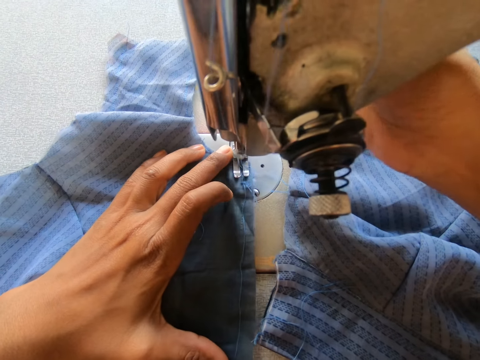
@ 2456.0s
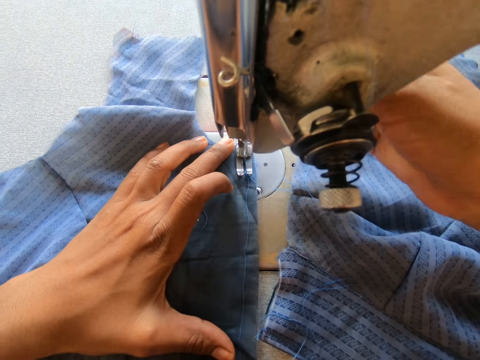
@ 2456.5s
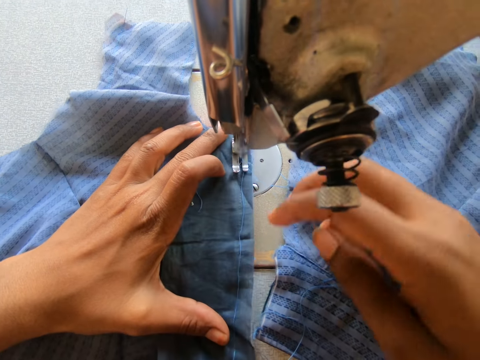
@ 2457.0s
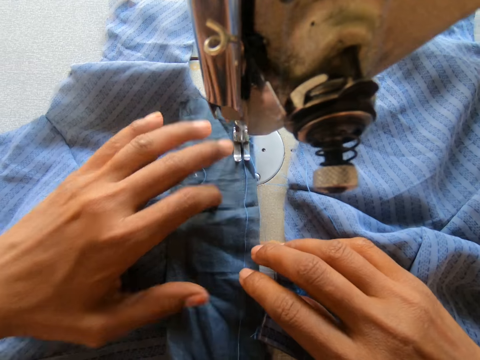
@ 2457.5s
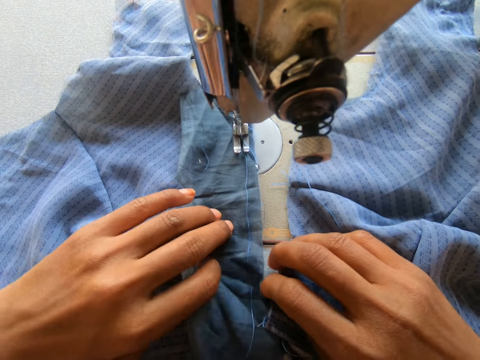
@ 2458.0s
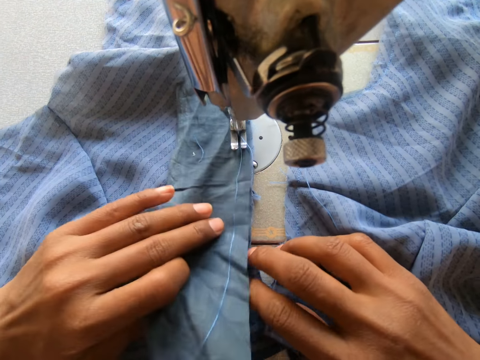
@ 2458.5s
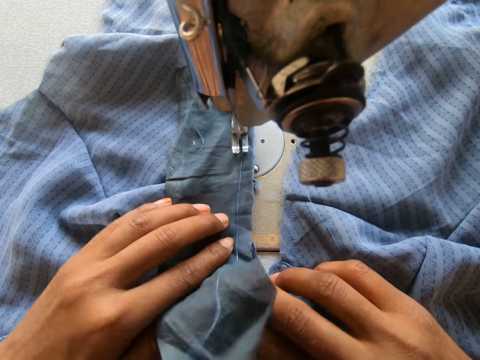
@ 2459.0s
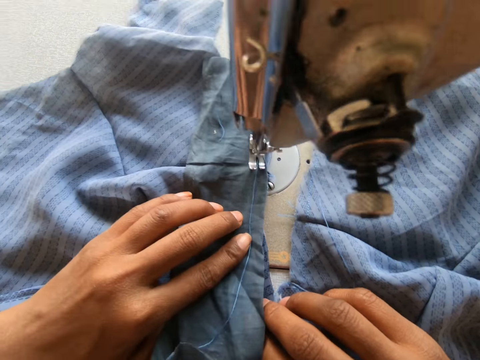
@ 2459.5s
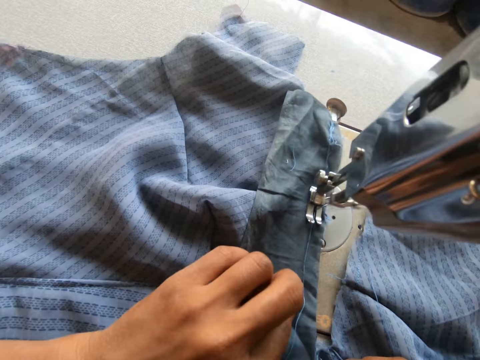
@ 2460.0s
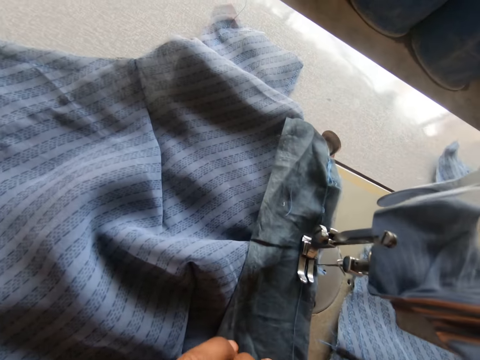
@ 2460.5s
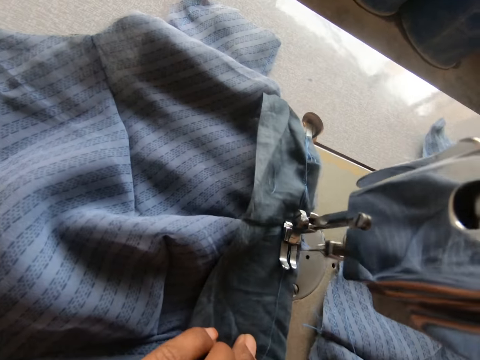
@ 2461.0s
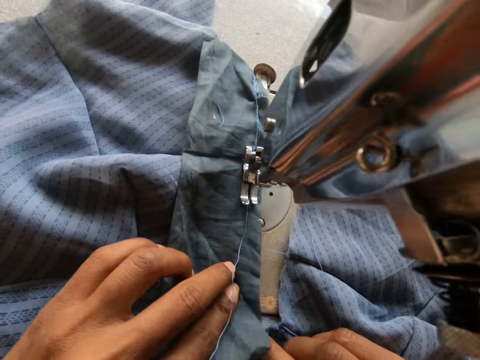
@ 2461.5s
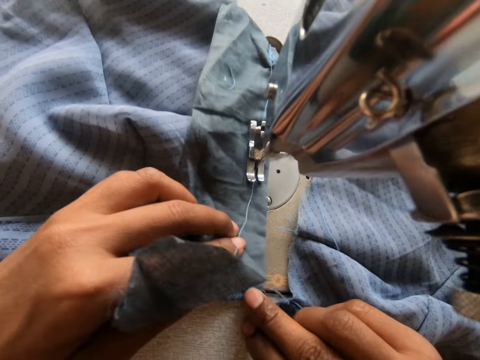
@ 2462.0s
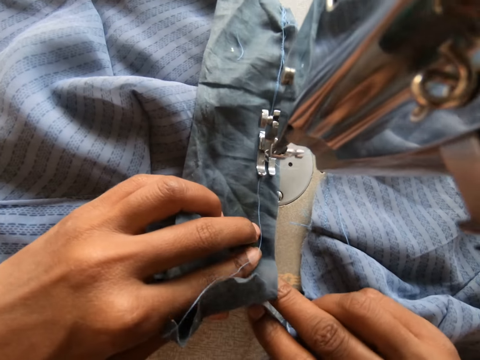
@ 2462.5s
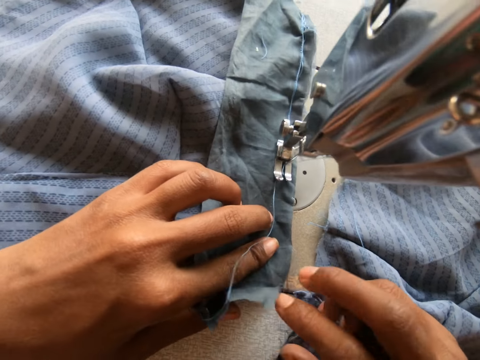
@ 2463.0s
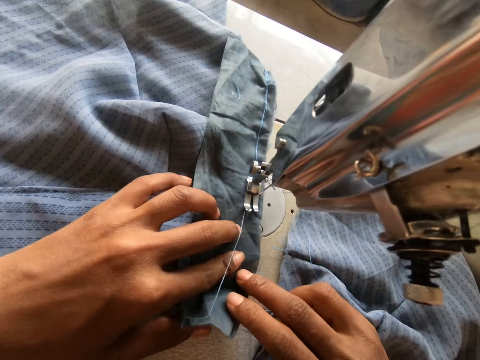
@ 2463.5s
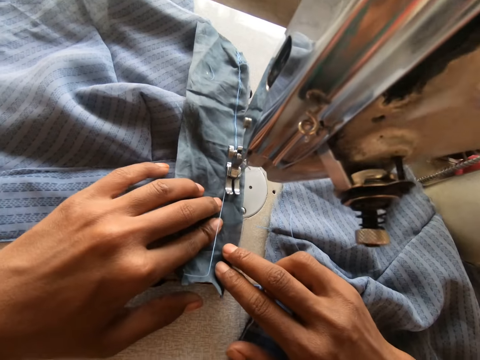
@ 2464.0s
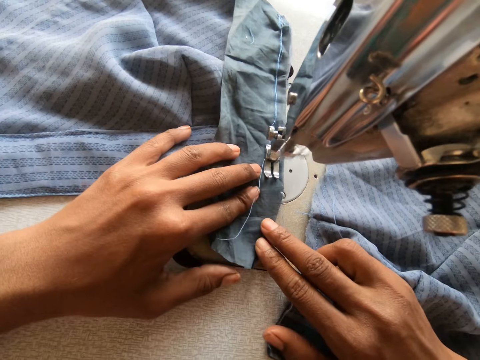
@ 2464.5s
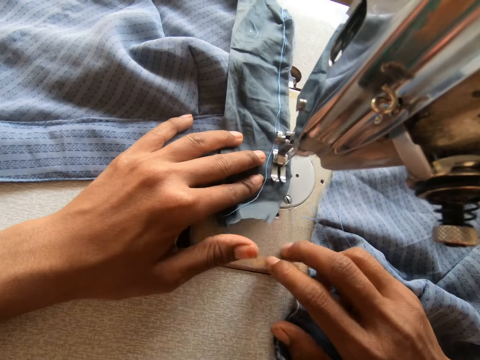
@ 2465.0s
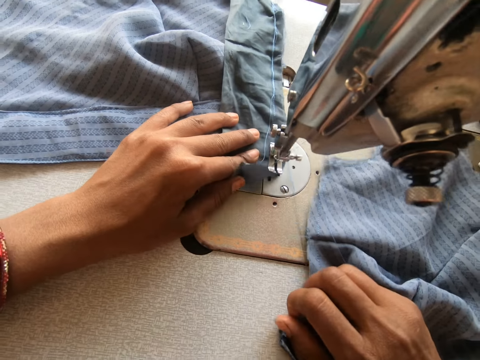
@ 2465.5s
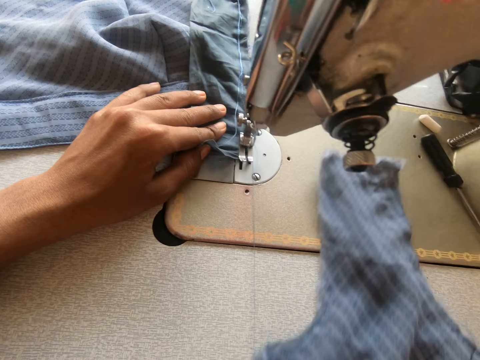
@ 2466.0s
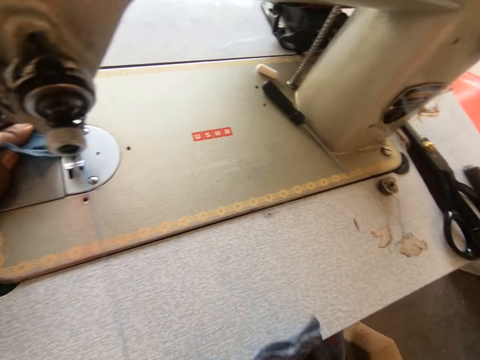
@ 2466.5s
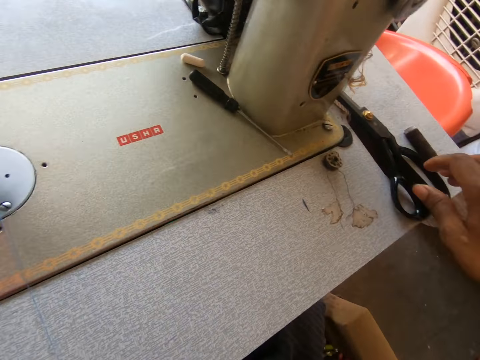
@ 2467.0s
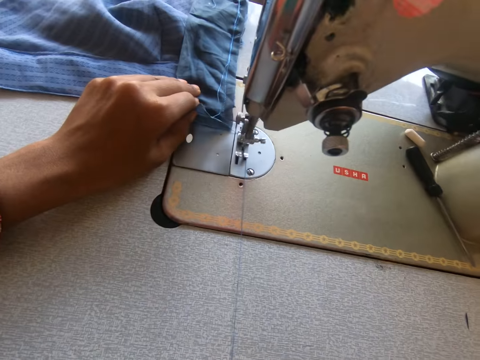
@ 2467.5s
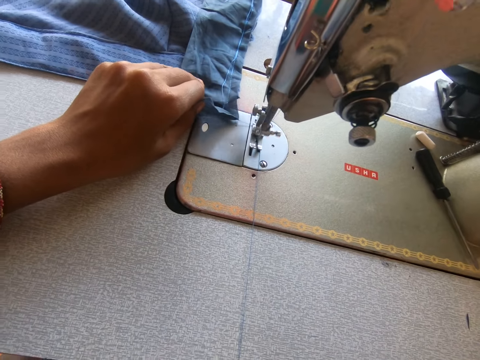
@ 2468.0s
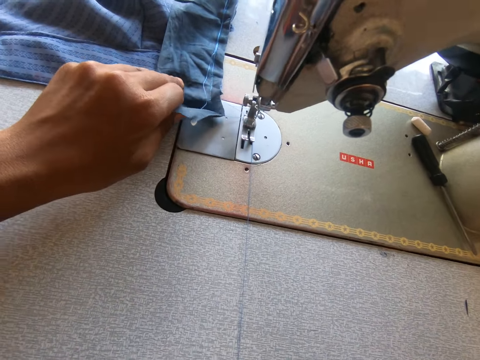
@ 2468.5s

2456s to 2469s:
The camera wearer sews a lining on the cloth or garment. They pull the garment on the sewing machine and cut a thread on the garment.

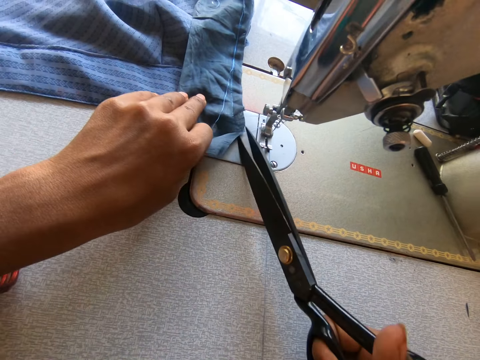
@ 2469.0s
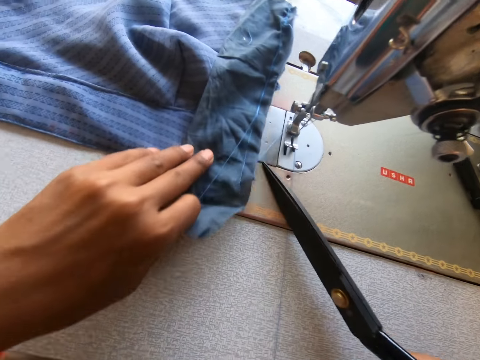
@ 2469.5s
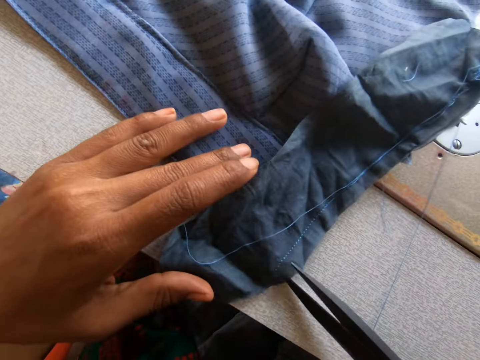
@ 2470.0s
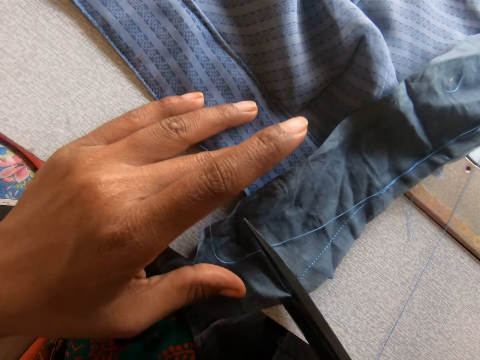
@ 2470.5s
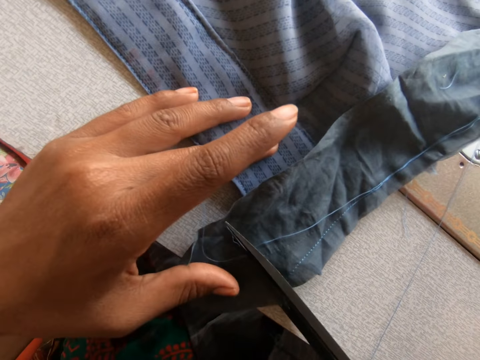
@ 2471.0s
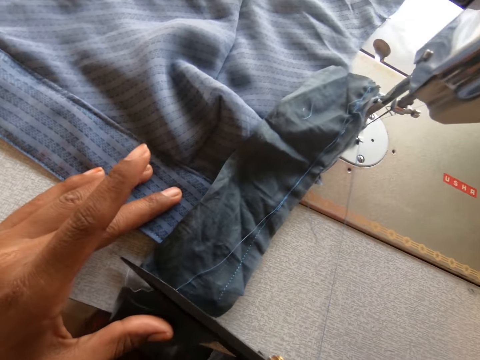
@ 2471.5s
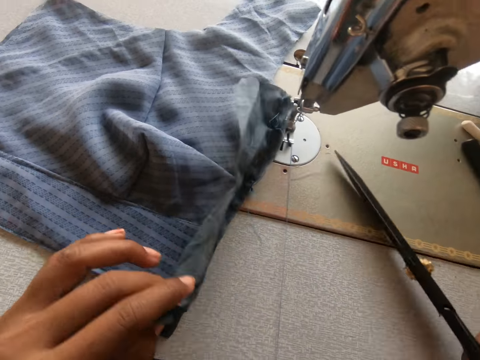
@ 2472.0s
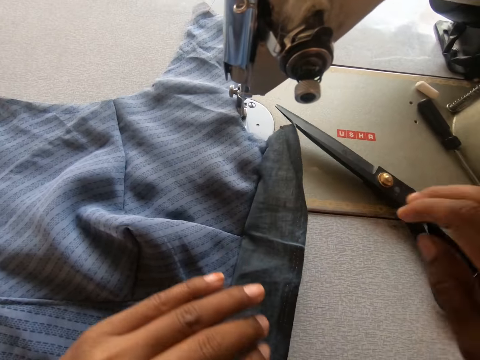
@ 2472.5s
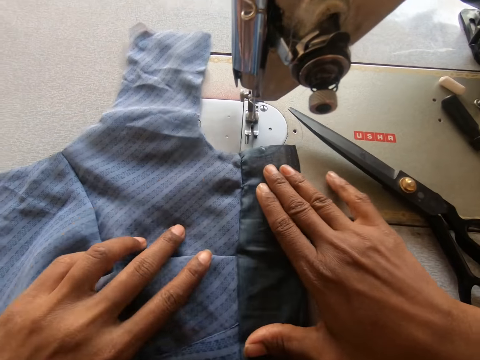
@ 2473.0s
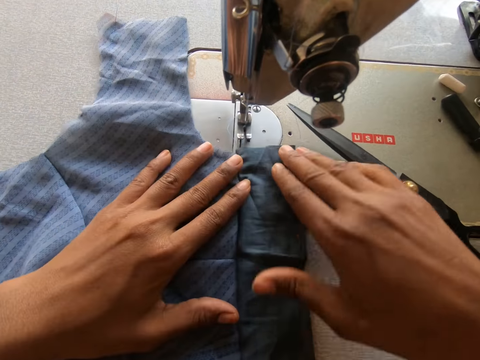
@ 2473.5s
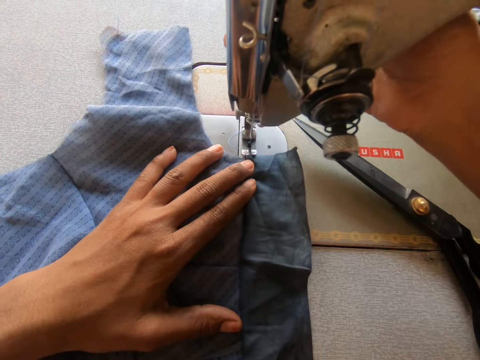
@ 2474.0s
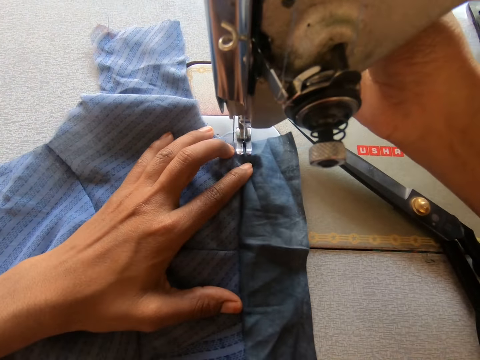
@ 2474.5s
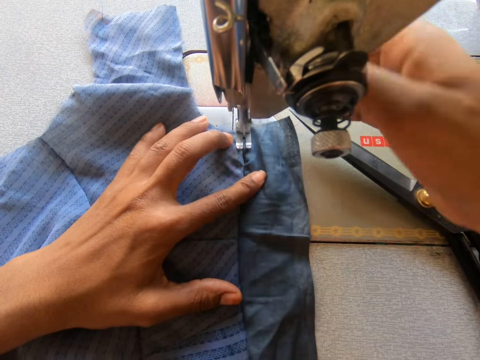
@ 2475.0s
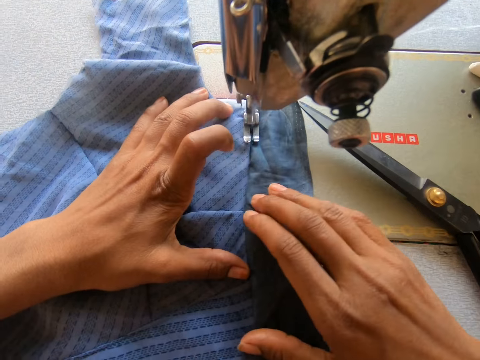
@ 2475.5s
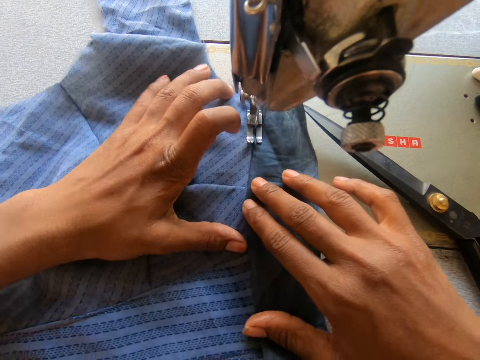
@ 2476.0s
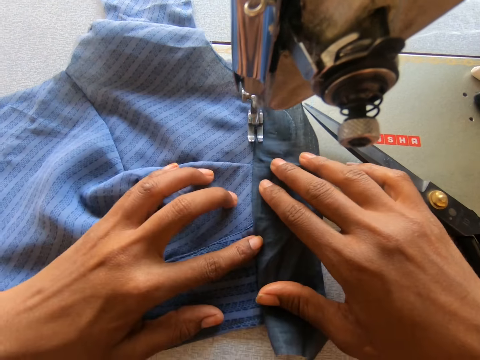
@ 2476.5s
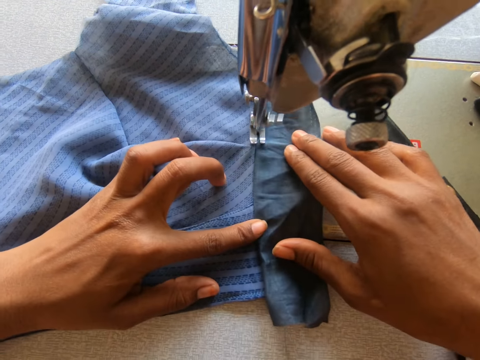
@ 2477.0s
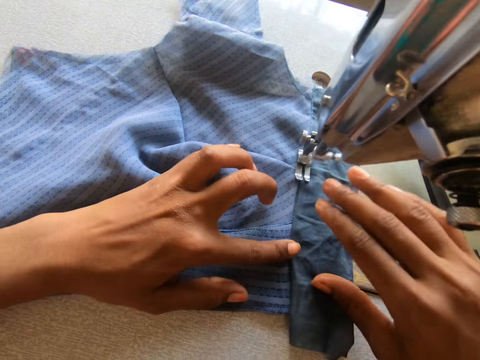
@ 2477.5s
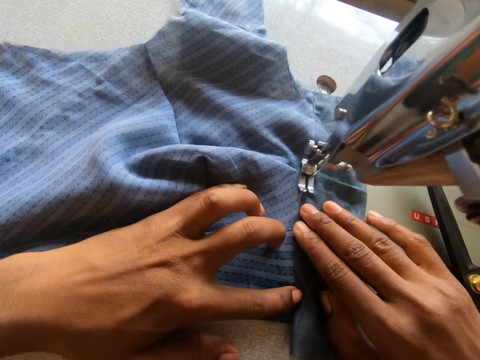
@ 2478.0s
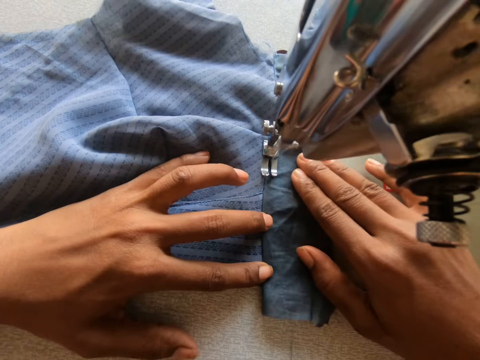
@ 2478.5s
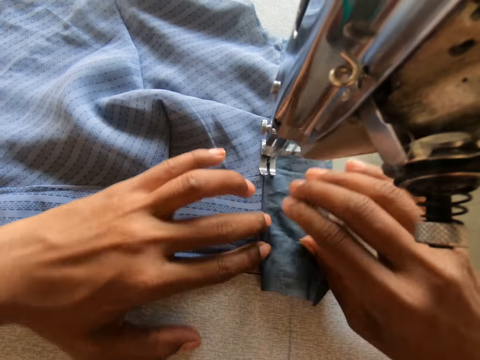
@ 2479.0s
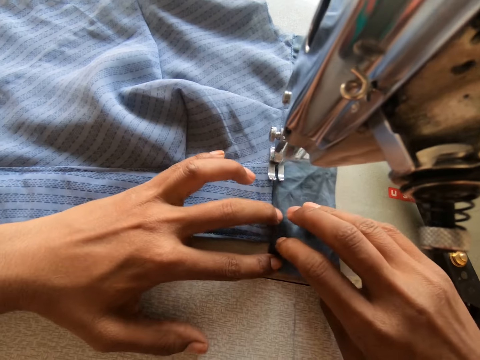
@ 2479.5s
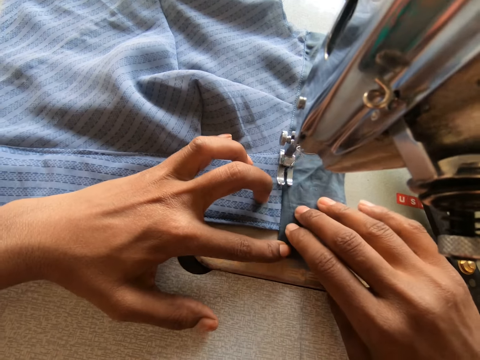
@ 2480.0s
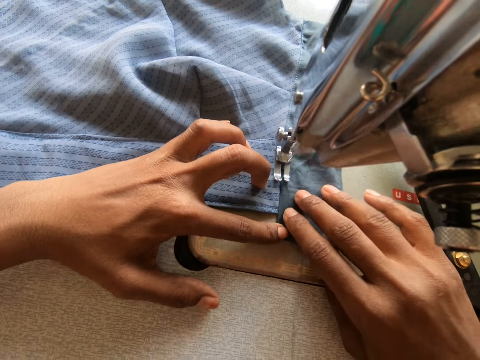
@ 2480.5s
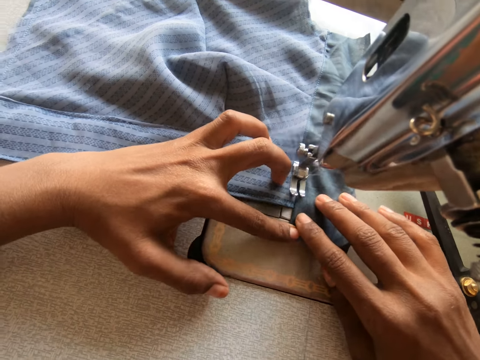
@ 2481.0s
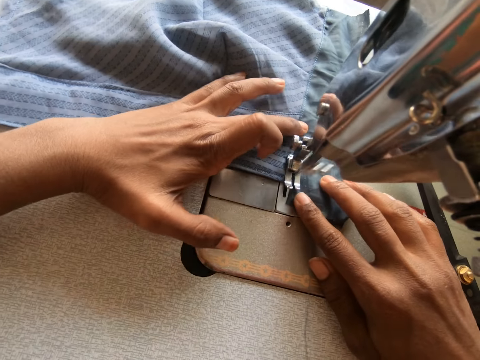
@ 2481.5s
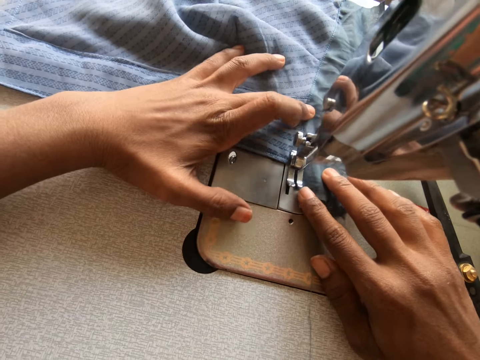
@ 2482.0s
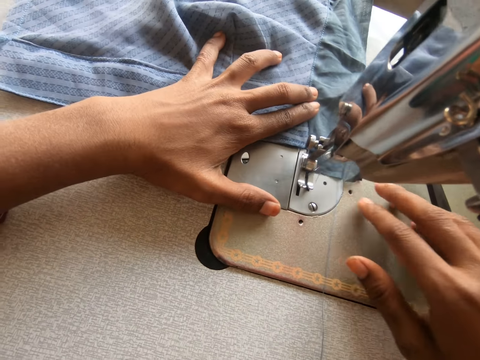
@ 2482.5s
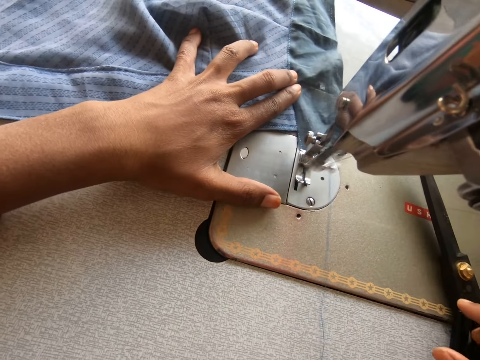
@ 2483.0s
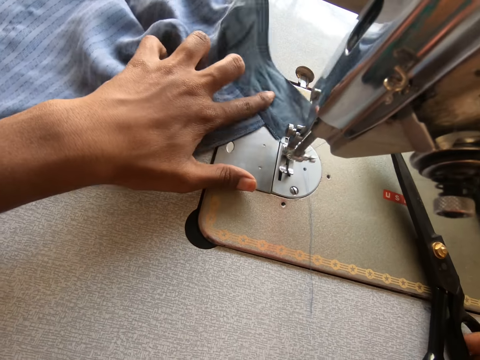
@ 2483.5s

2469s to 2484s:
The camera wearer picks up a pair of scissors on the sewing machine. They cut off the thread from the cloth with the pair of scissors, cut off the excess of the lining from the cloth, and drop the pair of scissors on the sewing machine. They lower the presser foot. They sew the cloth with the sewing machine.
